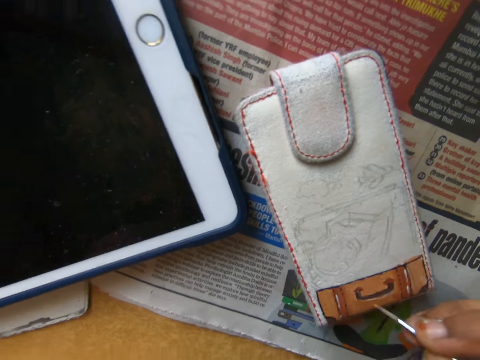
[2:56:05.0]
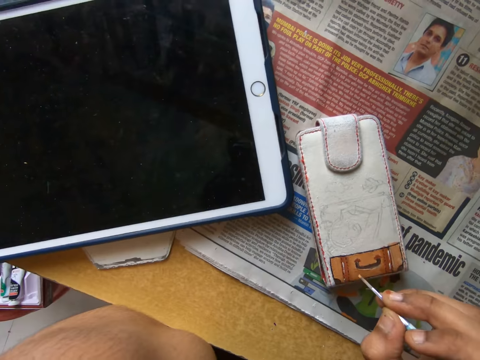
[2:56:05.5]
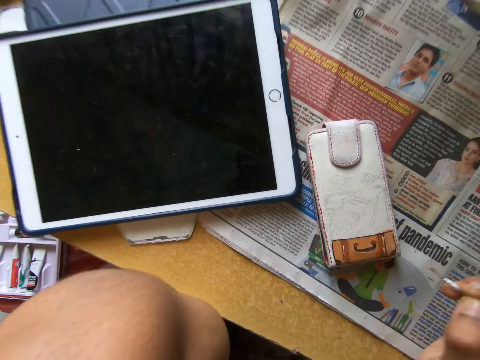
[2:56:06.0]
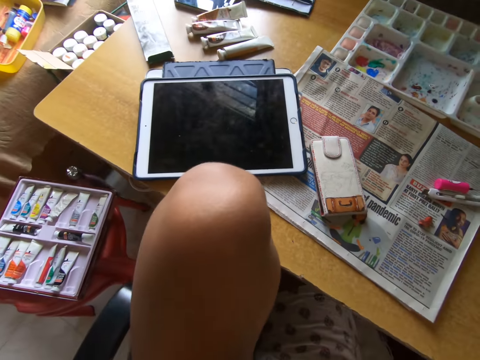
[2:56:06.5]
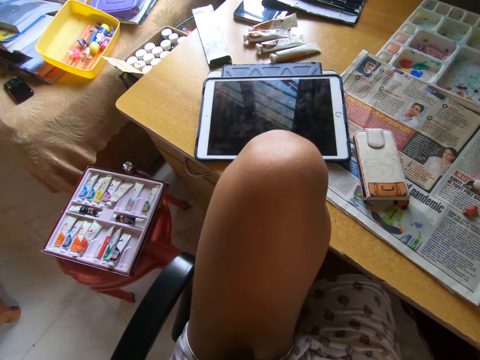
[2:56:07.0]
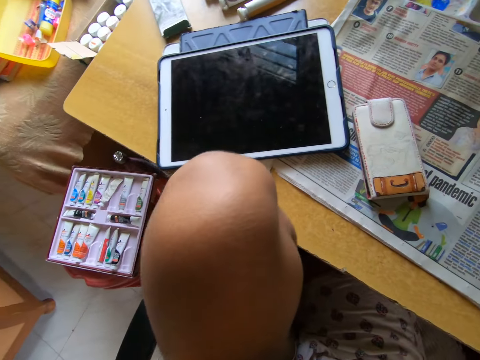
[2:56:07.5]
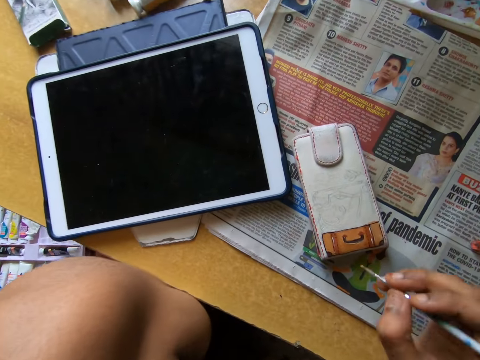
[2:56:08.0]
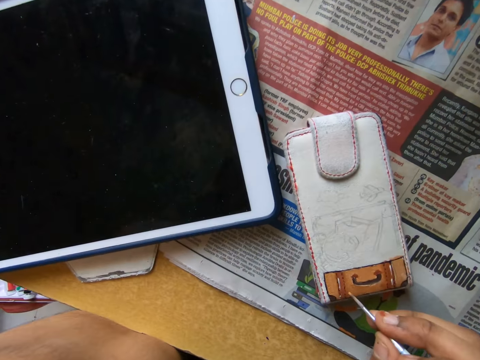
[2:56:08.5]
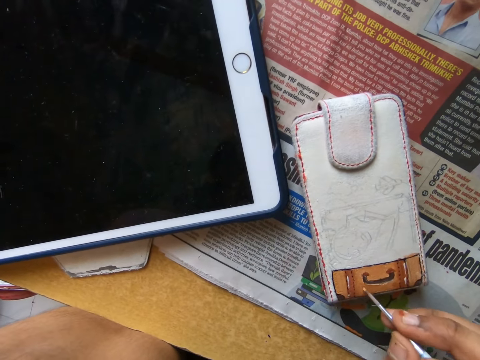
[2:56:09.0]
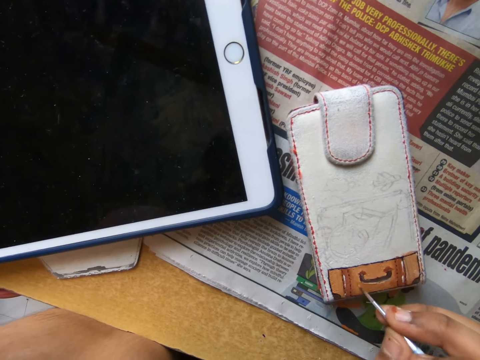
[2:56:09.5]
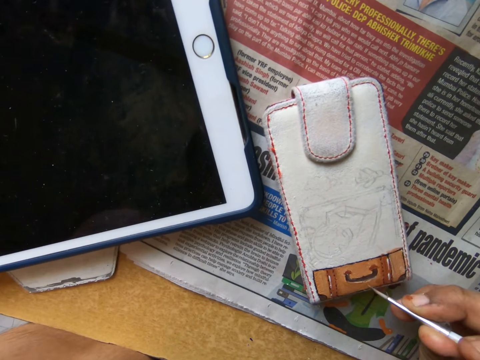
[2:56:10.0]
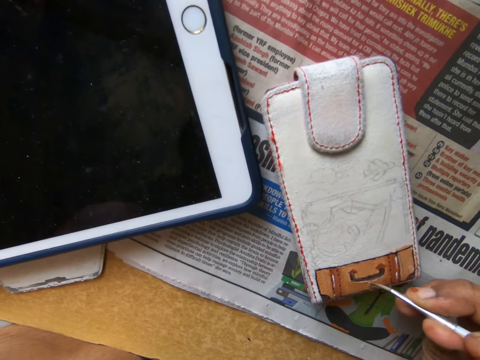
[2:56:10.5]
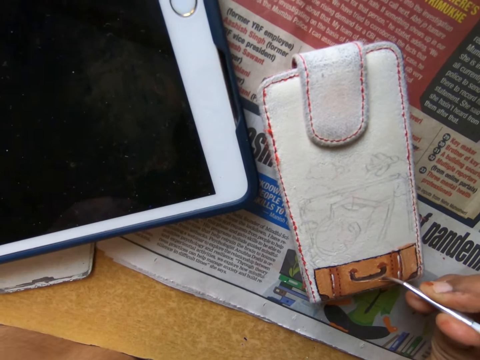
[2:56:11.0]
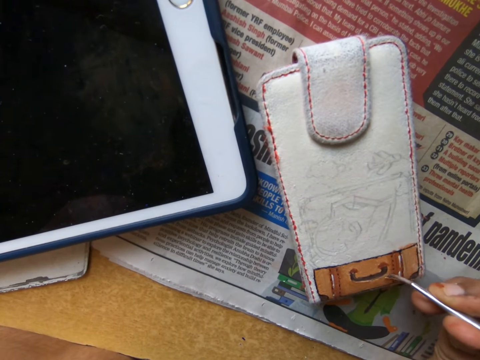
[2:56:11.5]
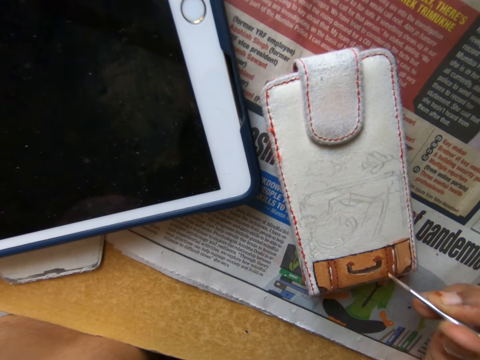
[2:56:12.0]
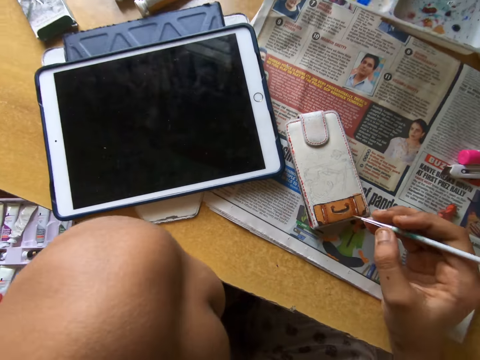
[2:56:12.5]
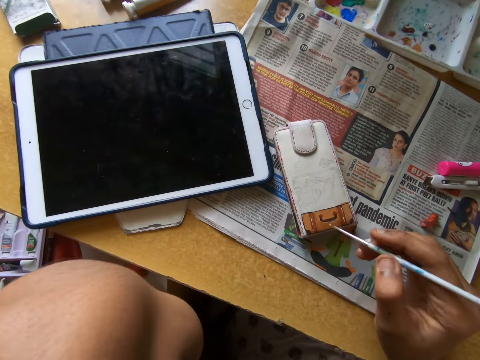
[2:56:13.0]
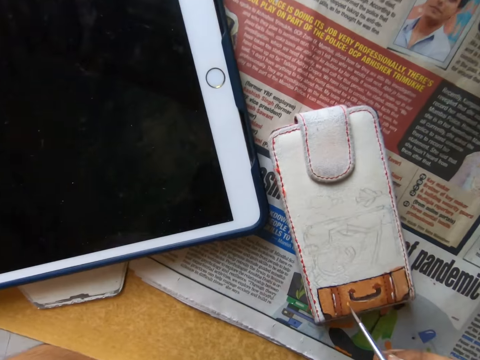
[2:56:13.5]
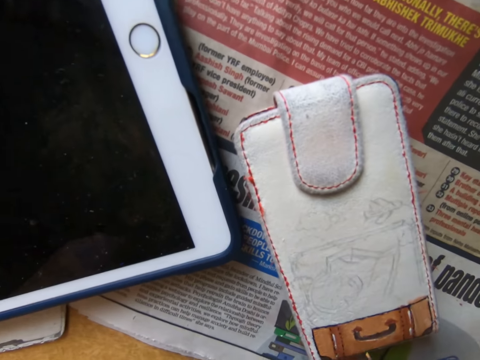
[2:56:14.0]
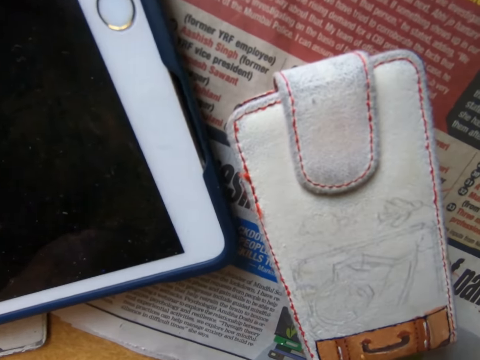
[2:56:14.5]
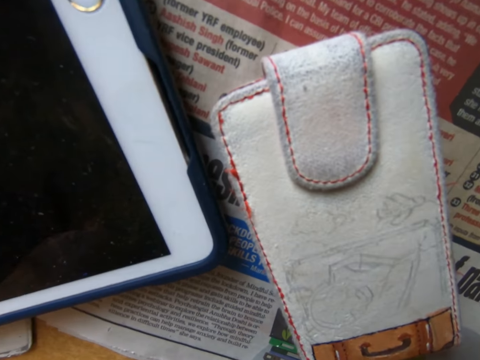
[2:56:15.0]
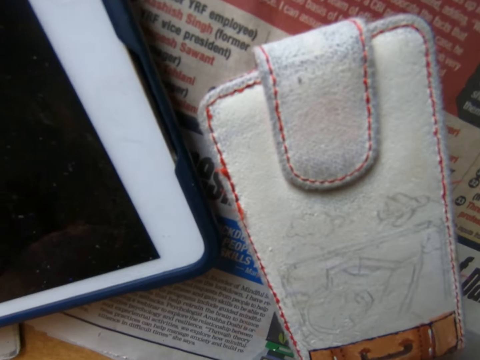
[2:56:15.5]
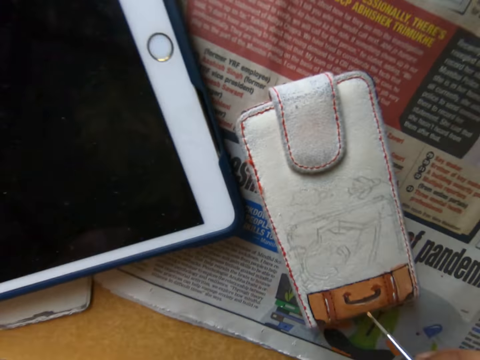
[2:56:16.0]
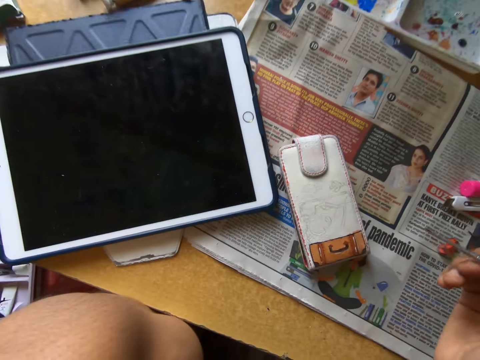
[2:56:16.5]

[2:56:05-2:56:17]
The camera wearer looks around a room. They paint a pouch with a paint brush. They look around the room.

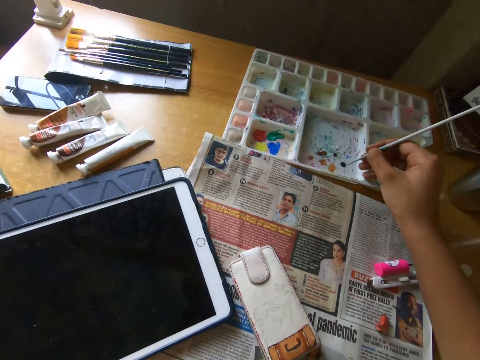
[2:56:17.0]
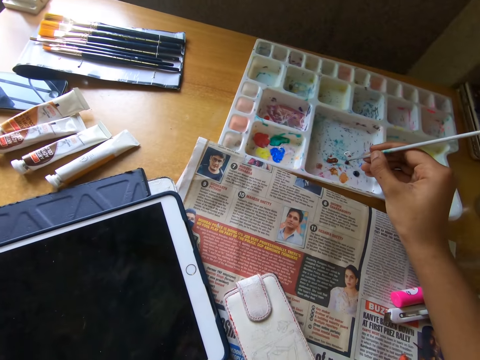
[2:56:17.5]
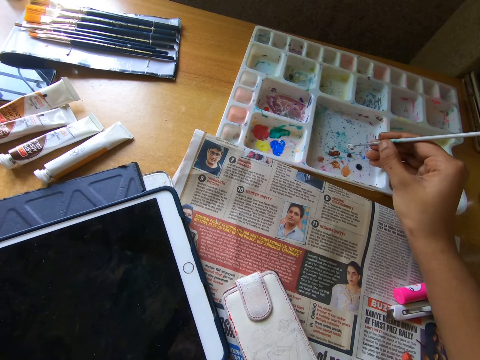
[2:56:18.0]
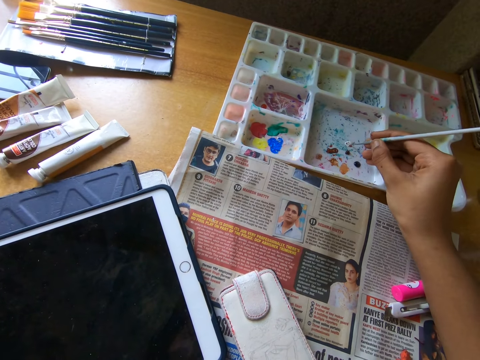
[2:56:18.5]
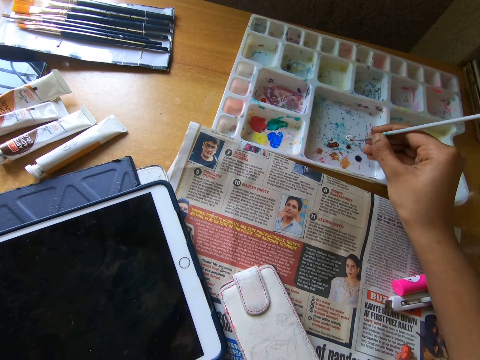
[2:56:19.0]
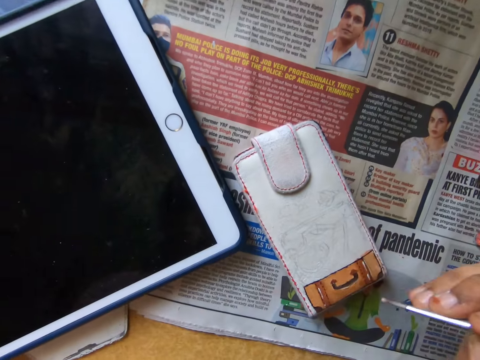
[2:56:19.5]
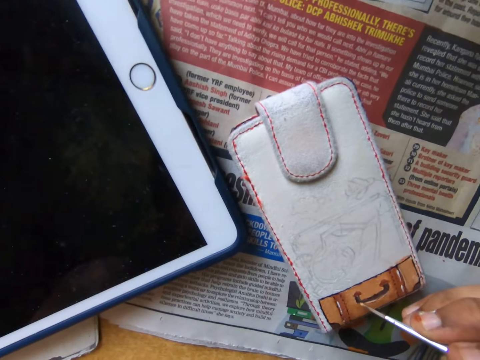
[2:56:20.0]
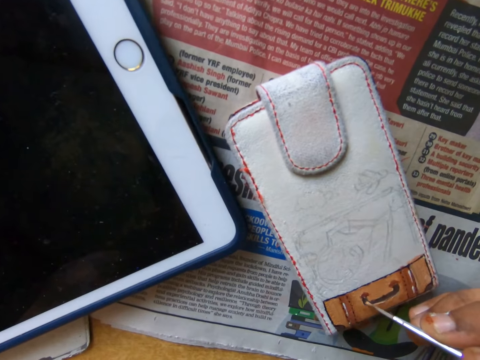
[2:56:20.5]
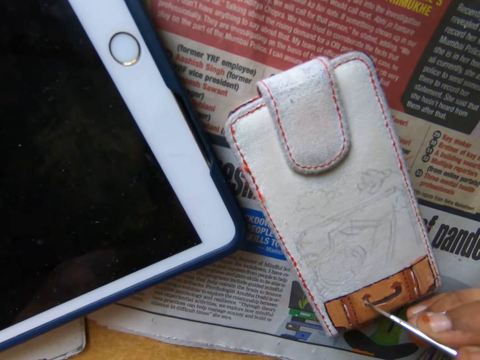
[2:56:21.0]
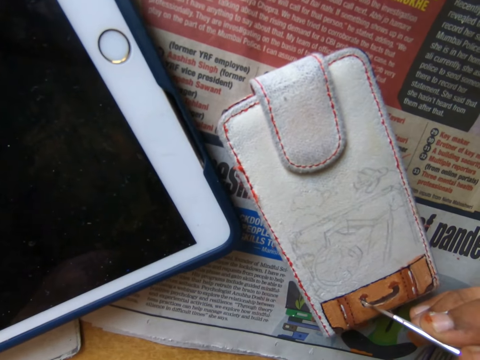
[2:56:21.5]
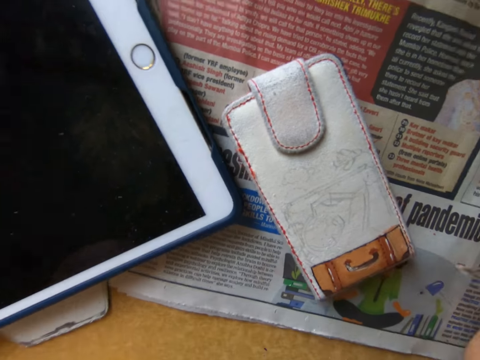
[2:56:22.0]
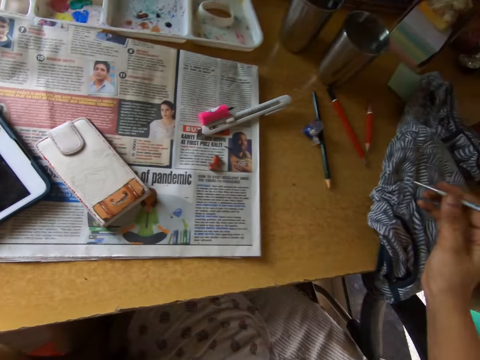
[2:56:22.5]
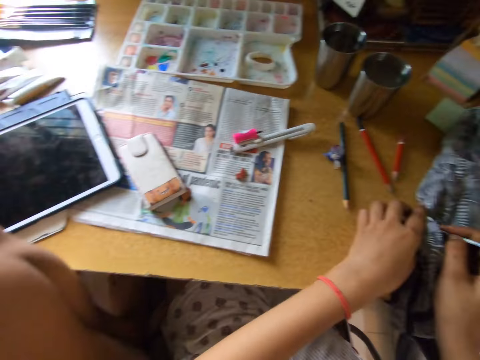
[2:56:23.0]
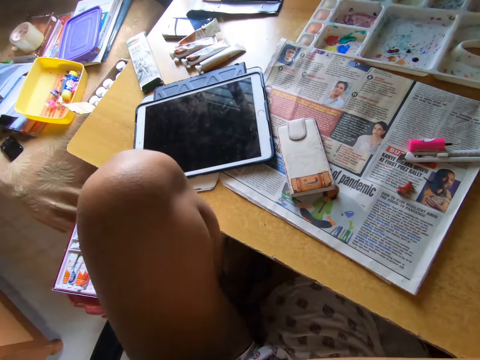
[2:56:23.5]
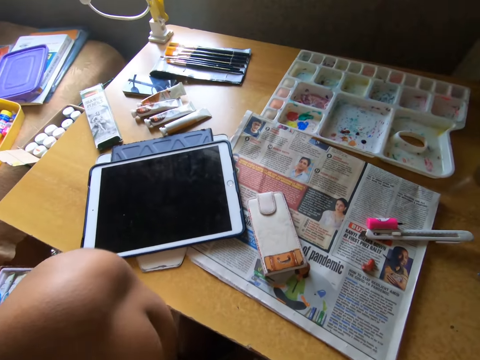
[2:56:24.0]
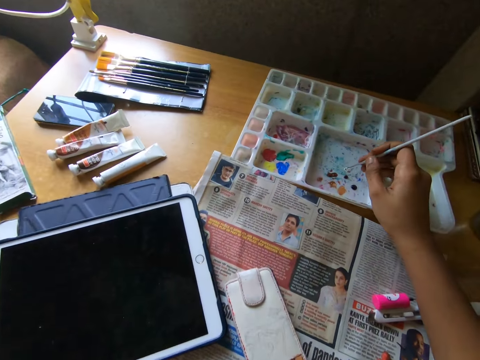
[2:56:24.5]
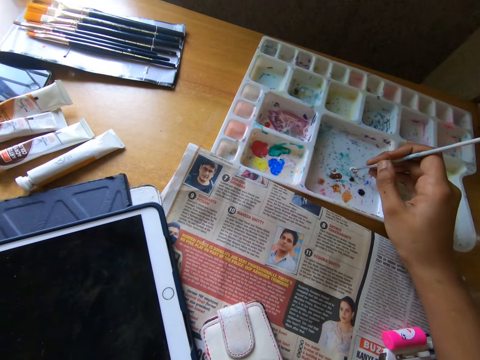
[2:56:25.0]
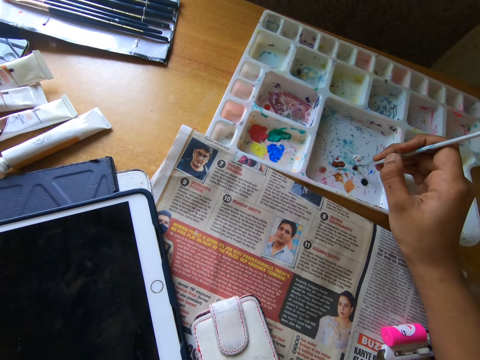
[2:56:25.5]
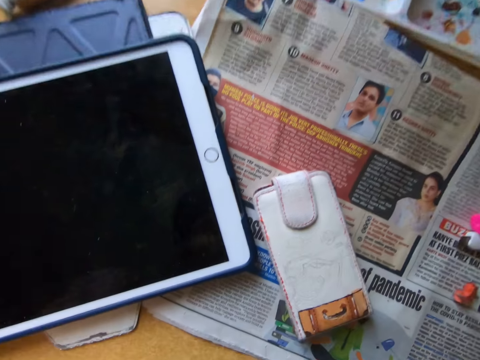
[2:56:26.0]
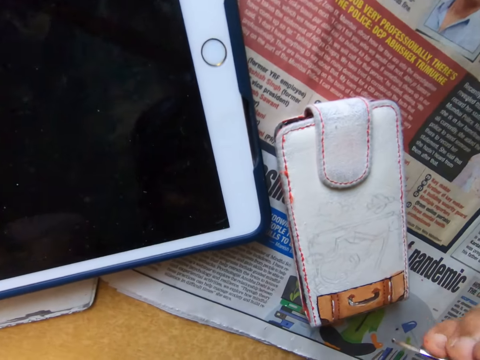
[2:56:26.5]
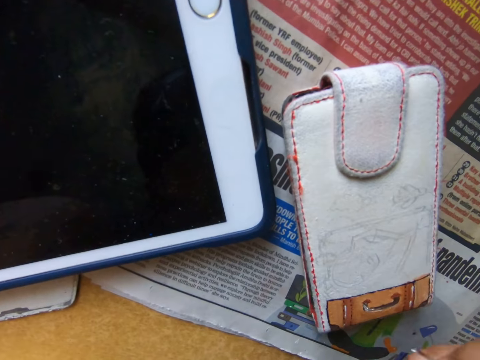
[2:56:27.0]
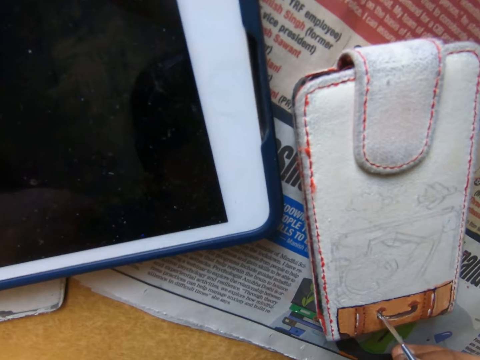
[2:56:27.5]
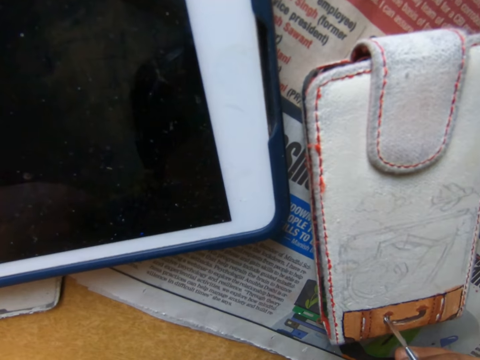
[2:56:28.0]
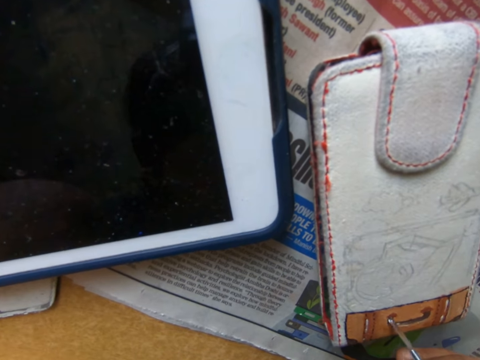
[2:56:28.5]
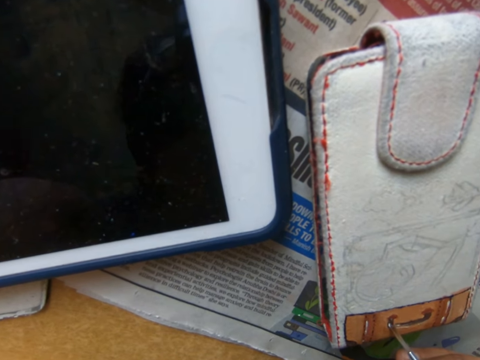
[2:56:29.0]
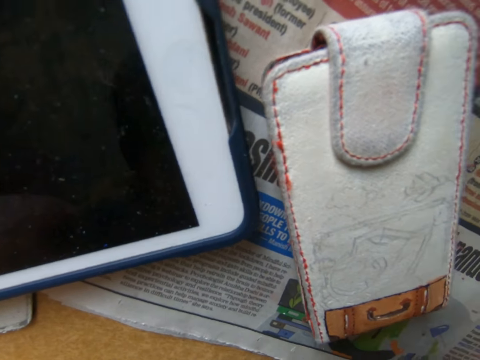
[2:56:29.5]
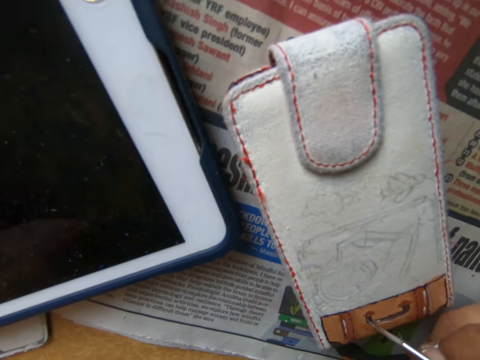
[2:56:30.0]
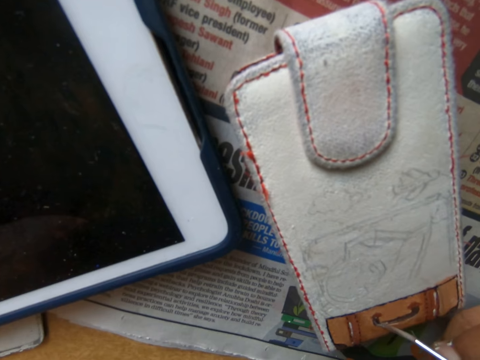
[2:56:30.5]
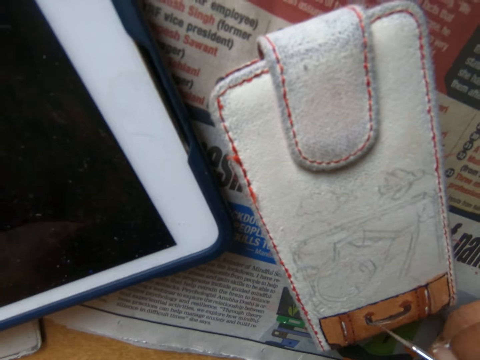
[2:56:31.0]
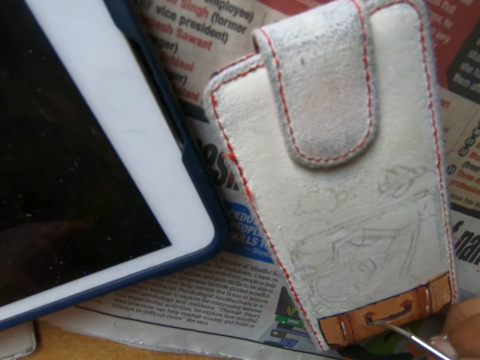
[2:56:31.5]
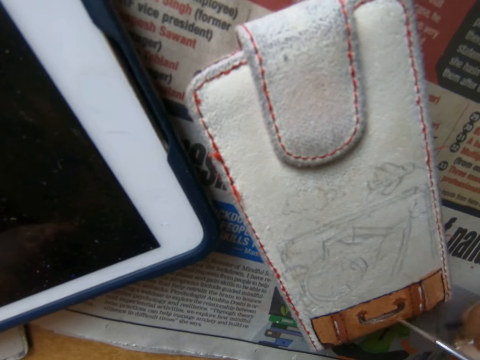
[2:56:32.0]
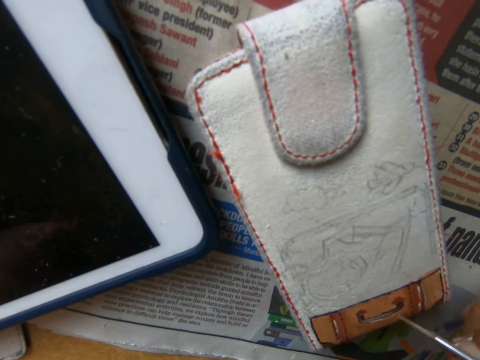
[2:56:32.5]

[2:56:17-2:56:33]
The camera wearer takes paint from a paint palette with the paintbrush in his right hand. He paints the pouch on the table with the paintbrush in his right hand. He cleans the paintbrush on the cloth on the table with both hands. He looks around a room. He takes paint from the paint palette with the paintbrush in his right hand. He paints the pouch on the table with the paintbrush in his right hand.
